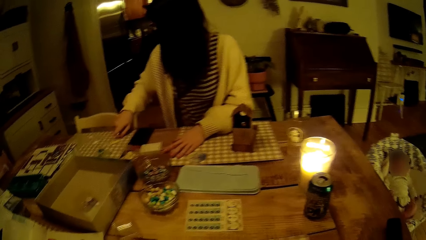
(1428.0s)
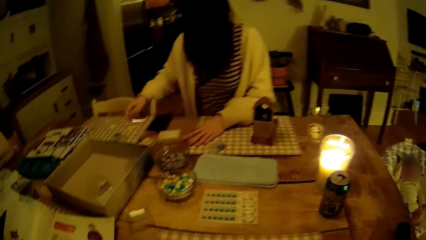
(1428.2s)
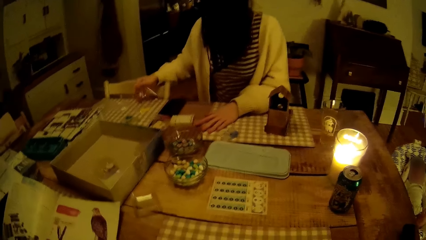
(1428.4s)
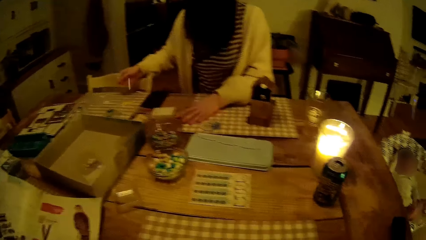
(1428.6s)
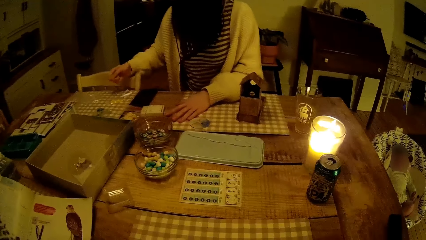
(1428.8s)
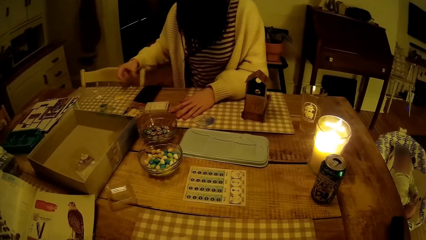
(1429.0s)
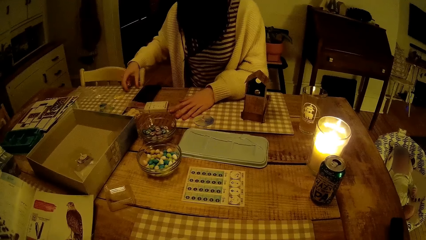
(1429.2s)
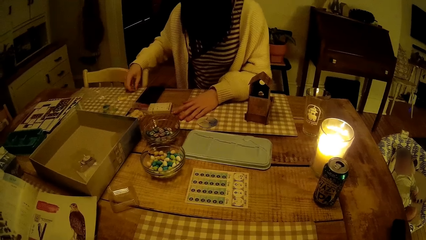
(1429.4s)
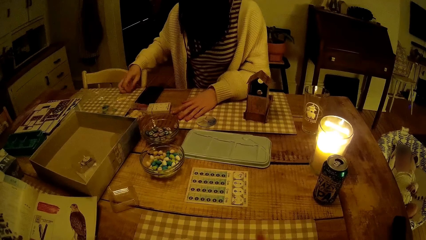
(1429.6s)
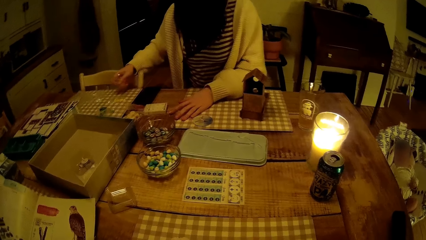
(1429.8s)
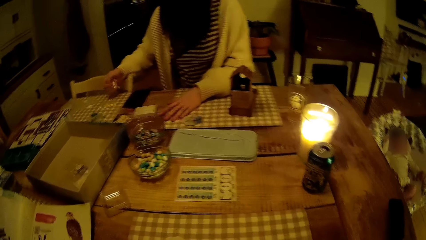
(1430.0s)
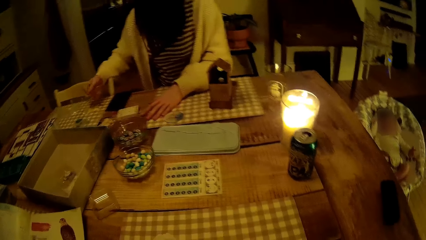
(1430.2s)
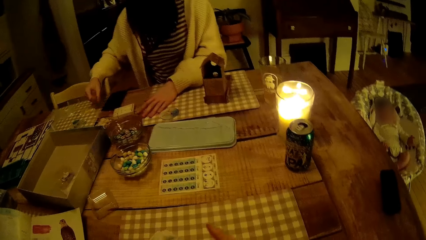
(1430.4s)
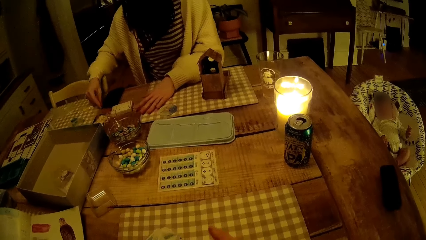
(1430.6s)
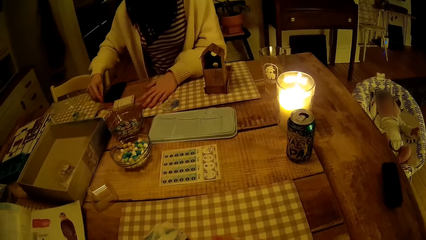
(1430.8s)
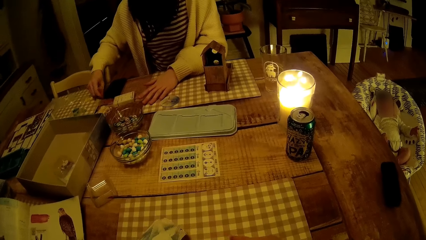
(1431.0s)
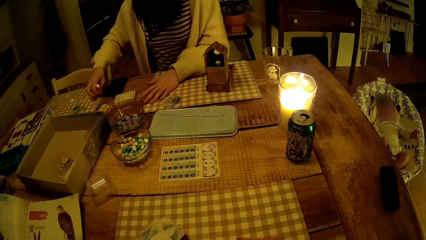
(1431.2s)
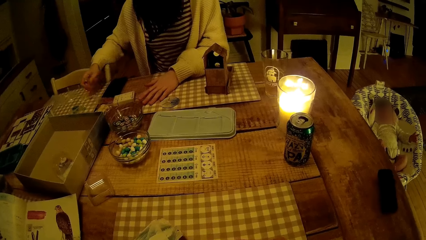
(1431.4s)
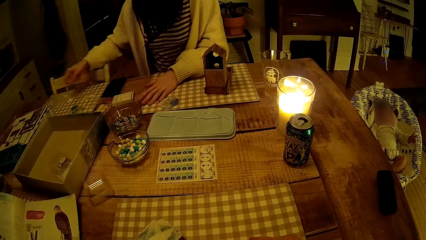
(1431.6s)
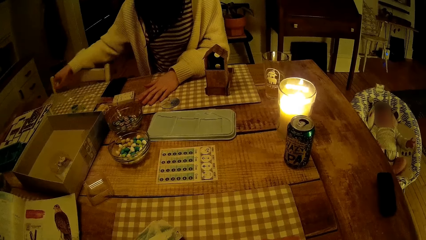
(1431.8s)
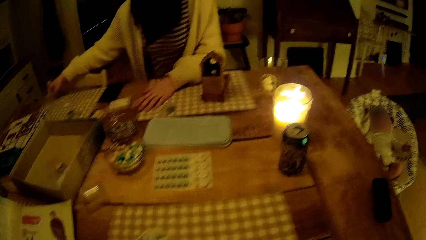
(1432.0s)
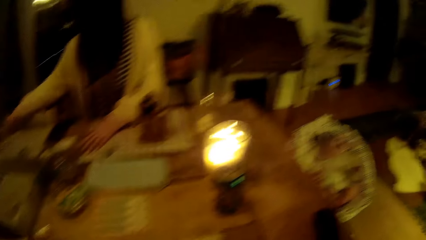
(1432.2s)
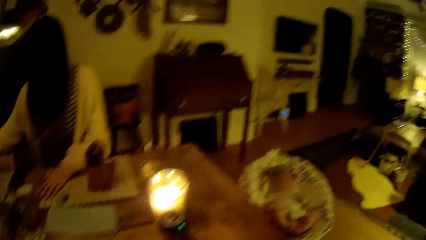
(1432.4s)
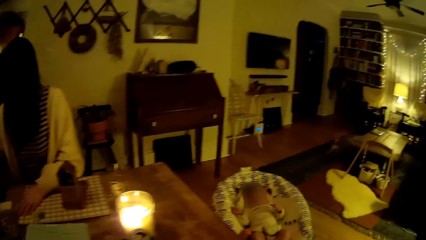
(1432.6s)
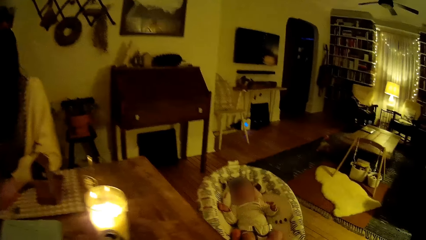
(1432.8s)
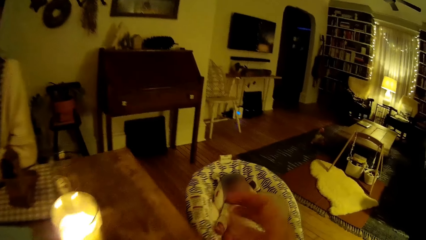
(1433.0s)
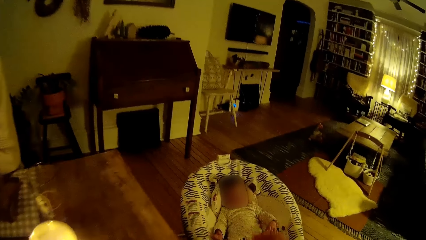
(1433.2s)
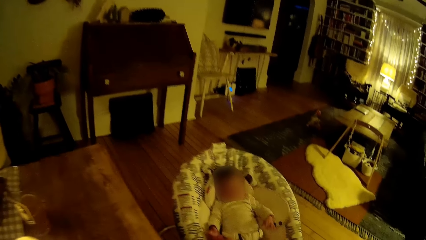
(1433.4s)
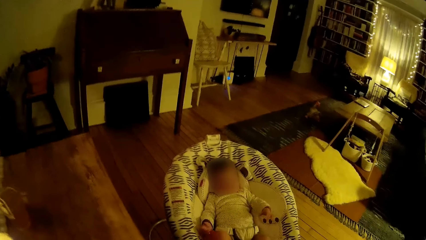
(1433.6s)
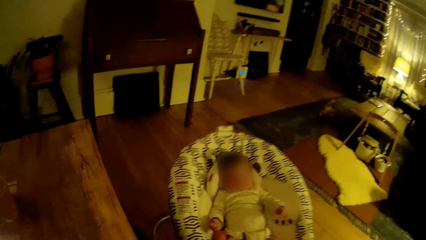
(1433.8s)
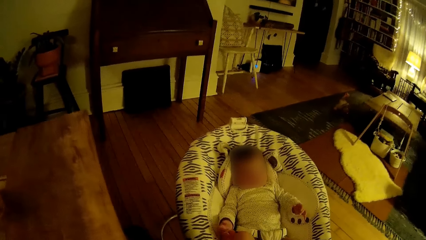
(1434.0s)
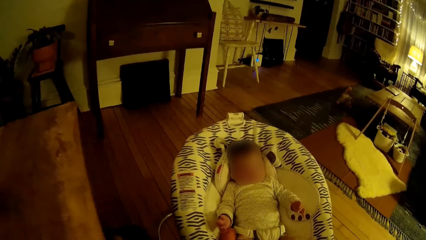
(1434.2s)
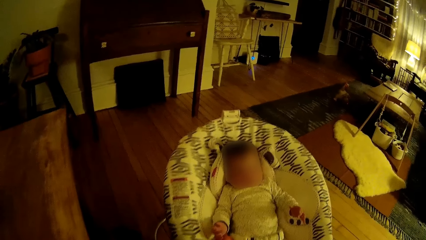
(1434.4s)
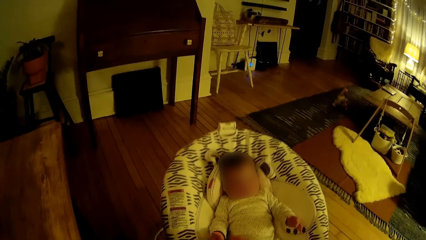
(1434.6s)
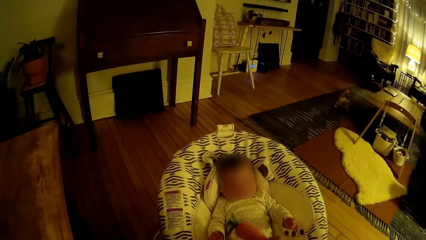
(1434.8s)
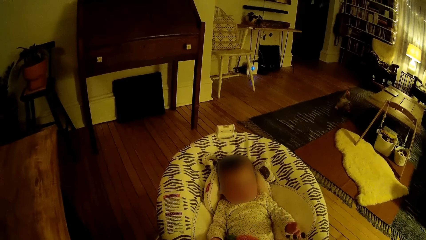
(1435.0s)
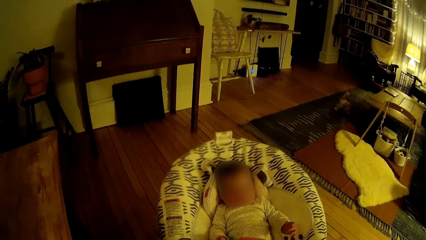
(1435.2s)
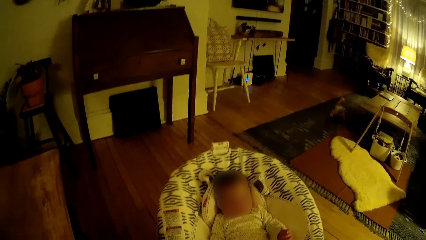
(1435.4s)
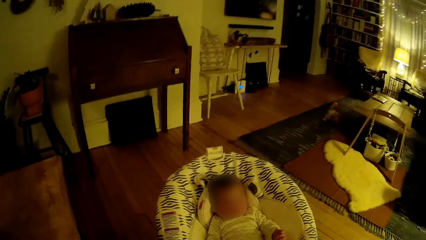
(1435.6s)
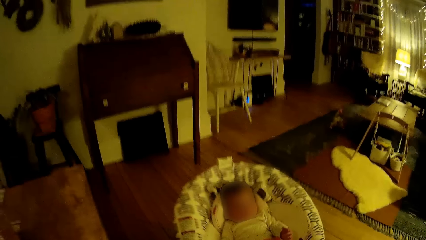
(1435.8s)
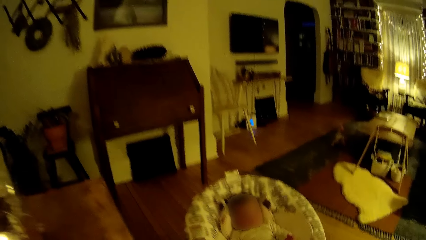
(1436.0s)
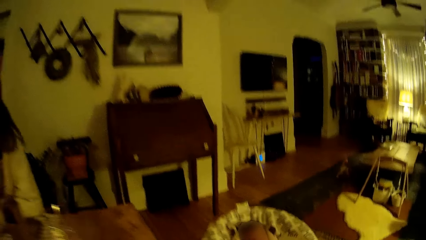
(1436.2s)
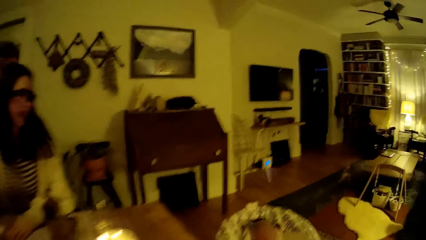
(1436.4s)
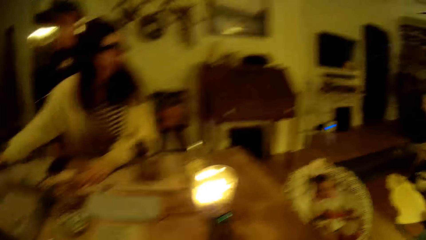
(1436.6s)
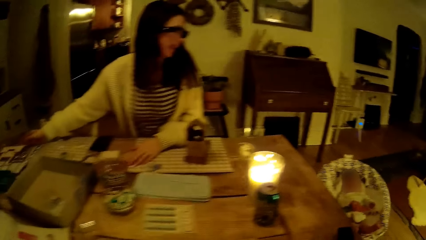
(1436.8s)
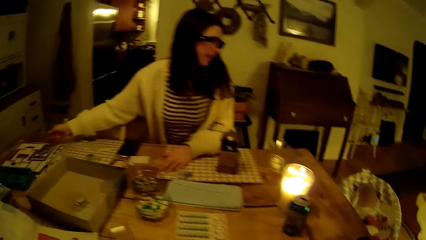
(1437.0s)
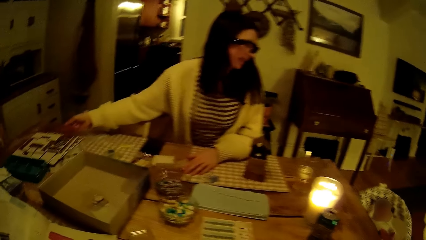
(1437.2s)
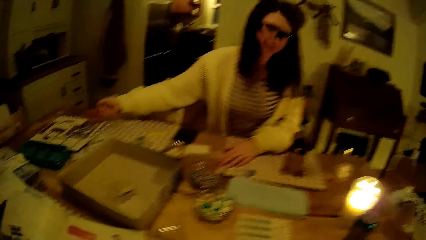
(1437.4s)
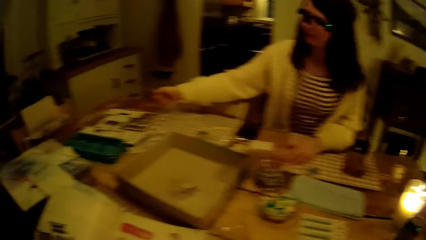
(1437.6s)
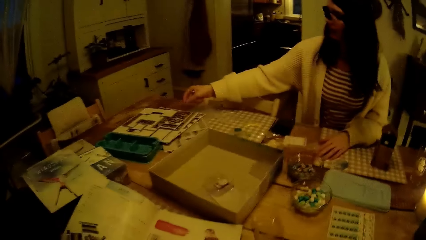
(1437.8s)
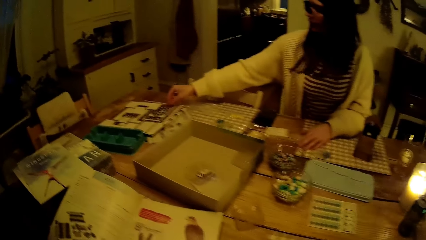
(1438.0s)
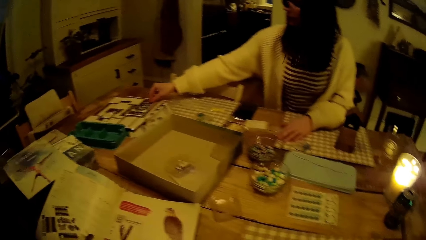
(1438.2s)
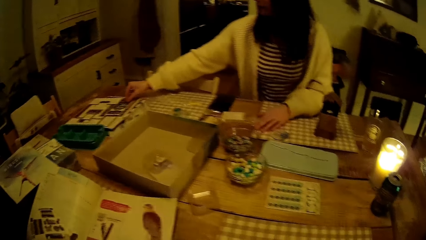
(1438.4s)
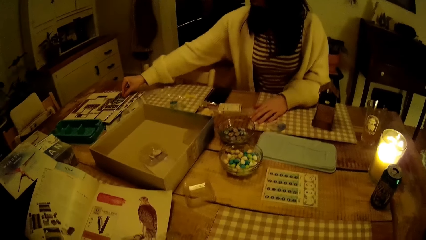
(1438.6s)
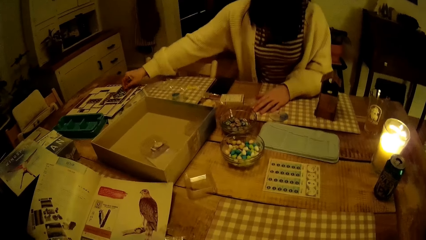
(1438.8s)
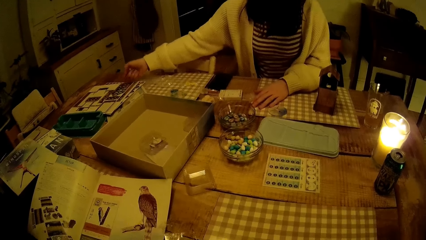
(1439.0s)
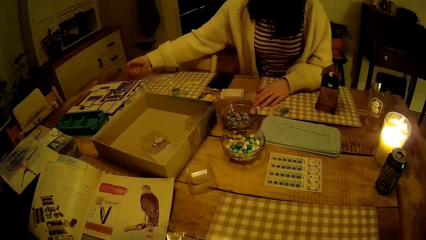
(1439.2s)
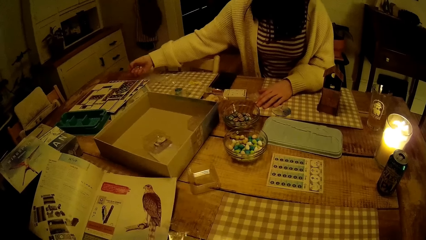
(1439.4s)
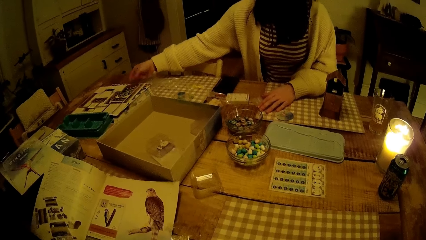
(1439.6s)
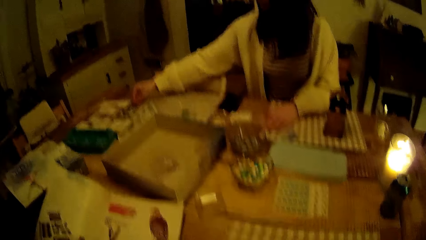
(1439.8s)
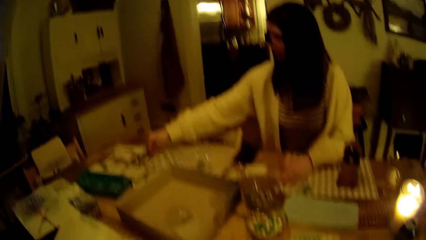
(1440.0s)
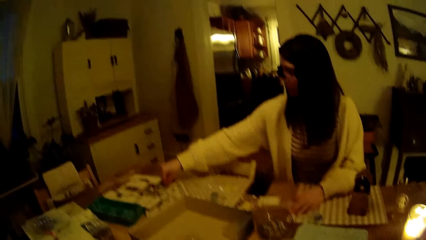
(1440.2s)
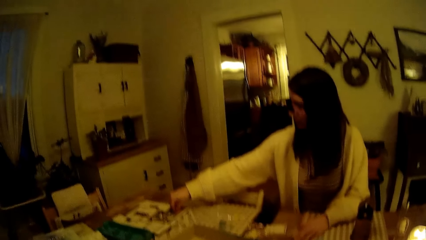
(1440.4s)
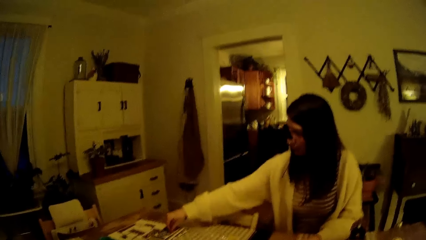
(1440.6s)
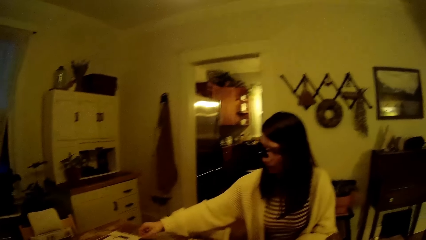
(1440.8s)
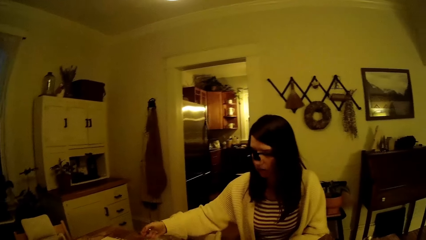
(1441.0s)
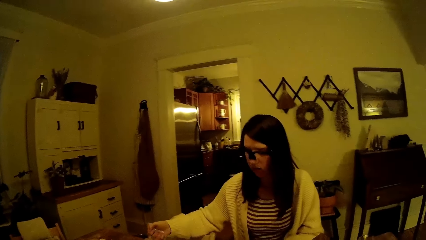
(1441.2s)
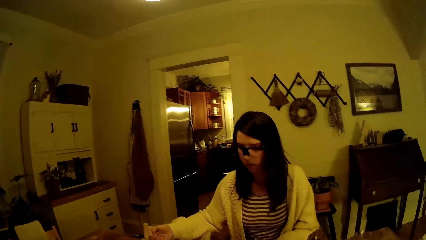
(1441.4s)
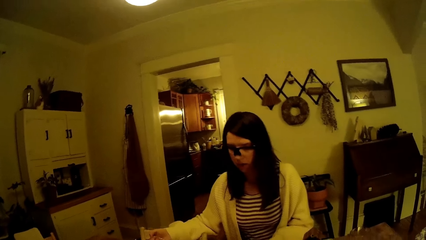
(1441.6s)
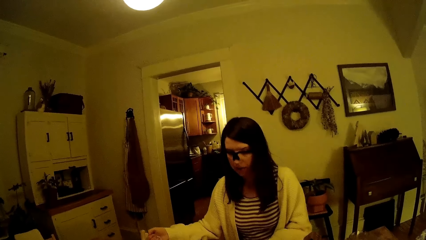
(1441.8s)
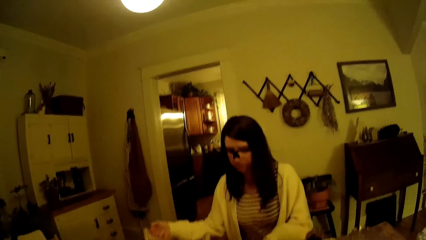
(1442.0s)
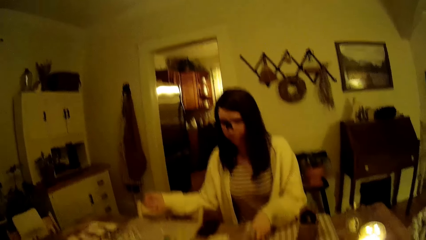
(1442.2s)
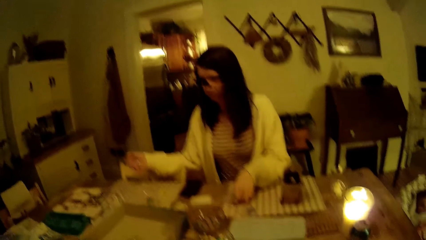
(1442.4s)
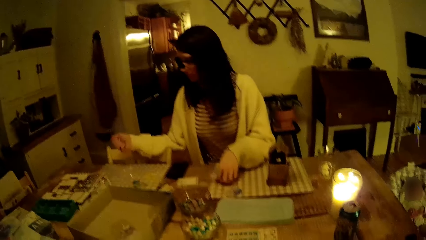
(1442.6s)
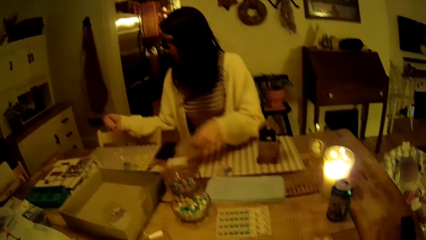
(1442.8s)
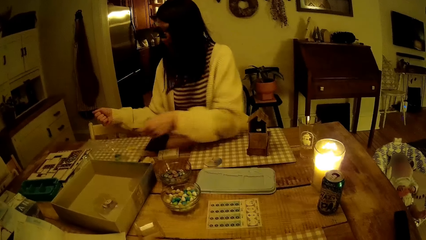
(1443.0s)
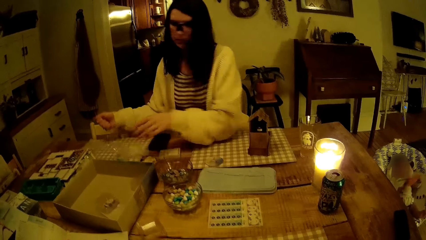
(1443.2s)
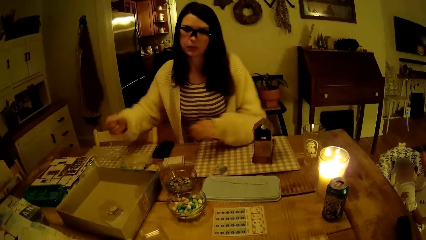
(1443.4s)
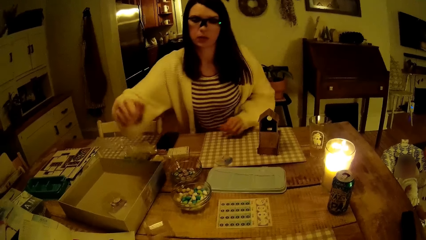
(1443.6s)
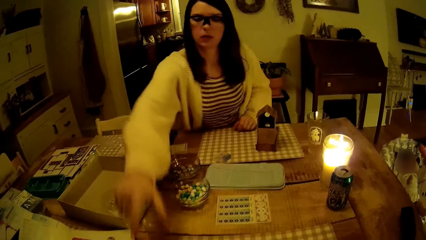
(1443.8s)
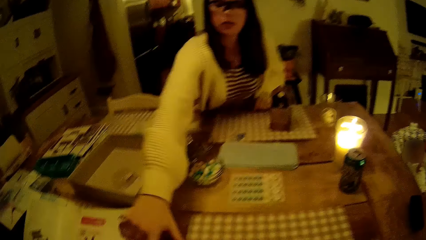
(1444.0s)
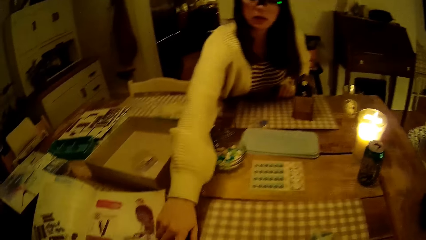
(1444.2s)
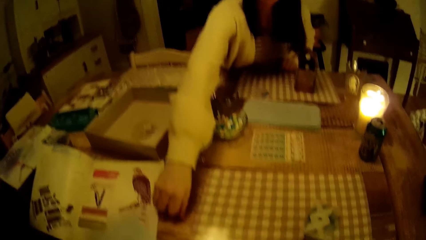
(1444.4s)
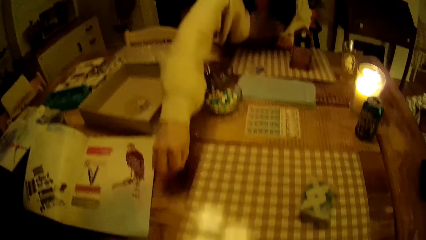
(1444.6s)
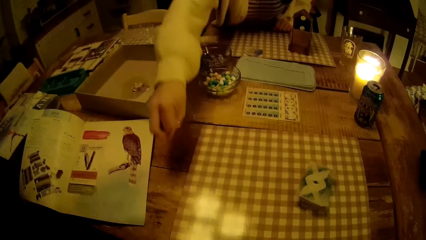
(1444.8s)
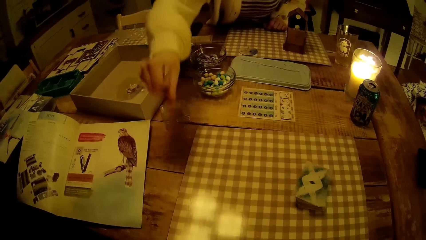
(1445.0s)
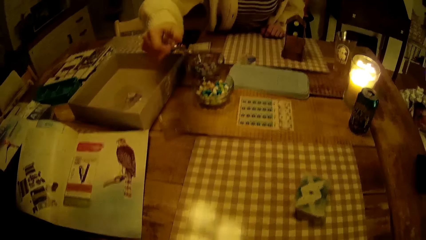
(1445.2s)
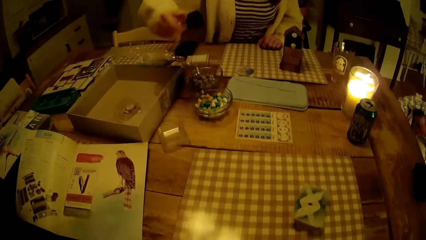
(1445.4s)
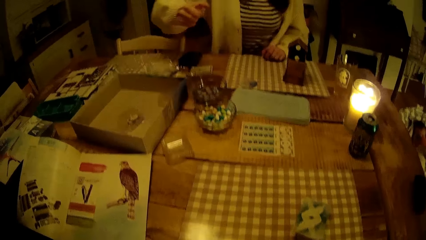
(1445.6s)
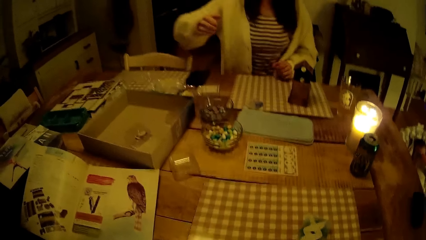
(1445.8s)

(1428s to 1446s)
The woman picks up pieces of the nylon from the table with her right hand. The woman picks something on the table. The woman picks up the nylons from the table with her left hand. The woman drops the nylons on the table with her left hand, to the center.
